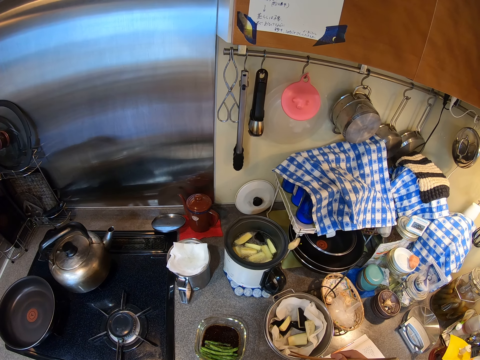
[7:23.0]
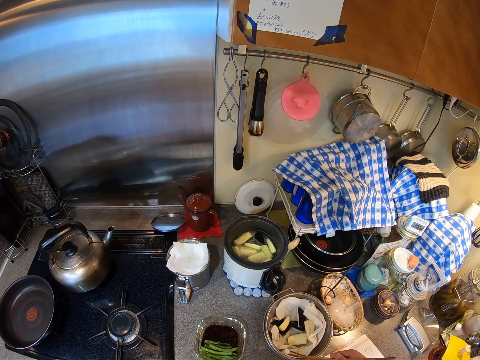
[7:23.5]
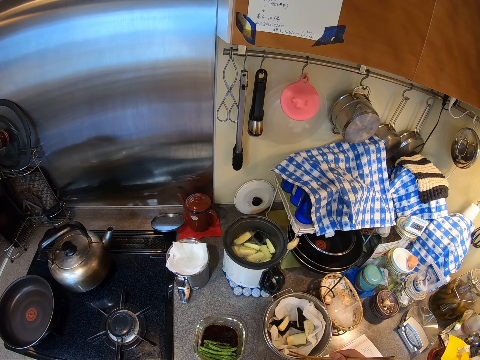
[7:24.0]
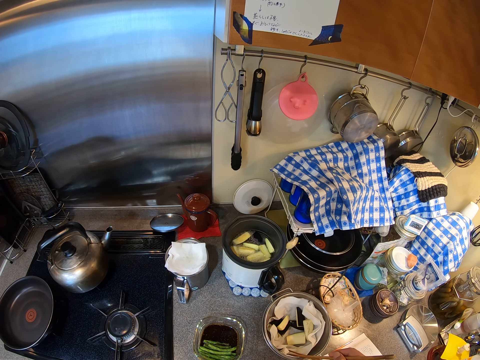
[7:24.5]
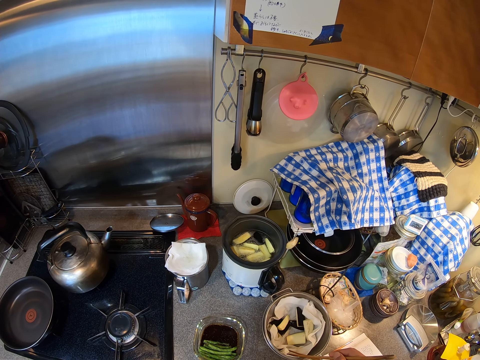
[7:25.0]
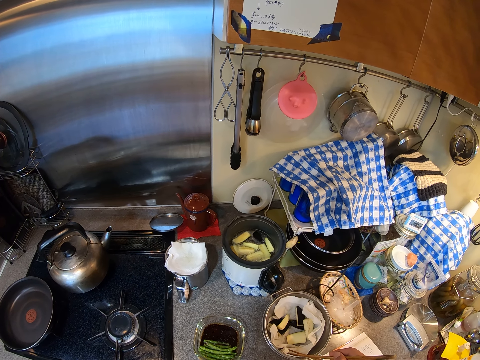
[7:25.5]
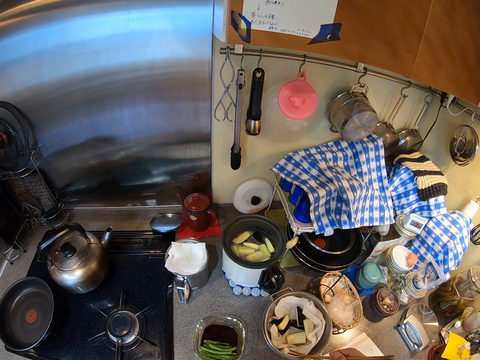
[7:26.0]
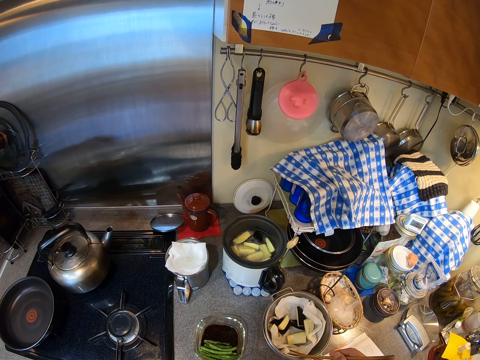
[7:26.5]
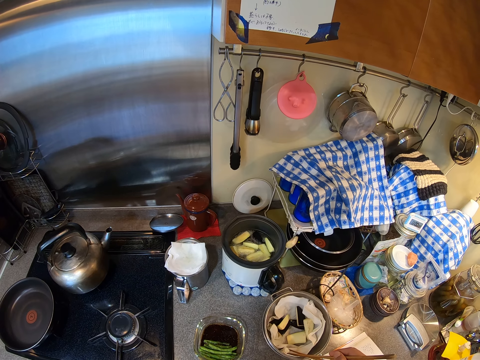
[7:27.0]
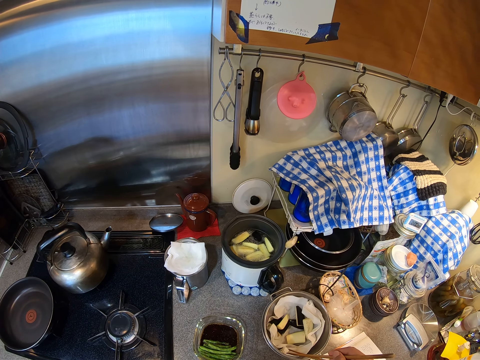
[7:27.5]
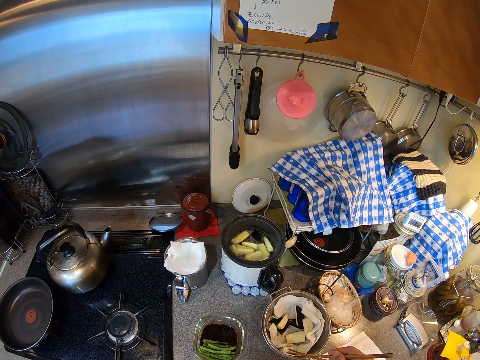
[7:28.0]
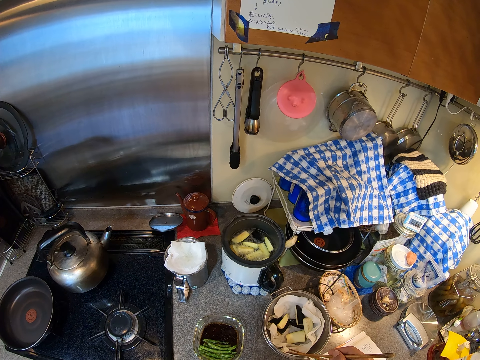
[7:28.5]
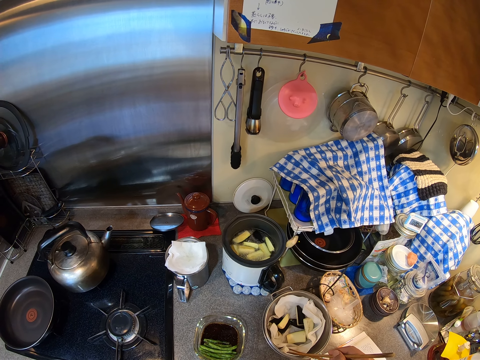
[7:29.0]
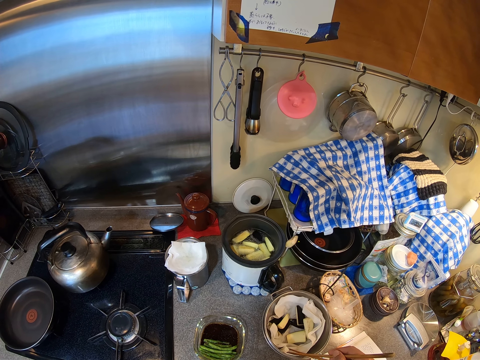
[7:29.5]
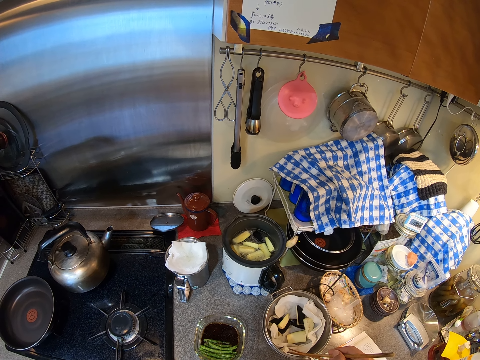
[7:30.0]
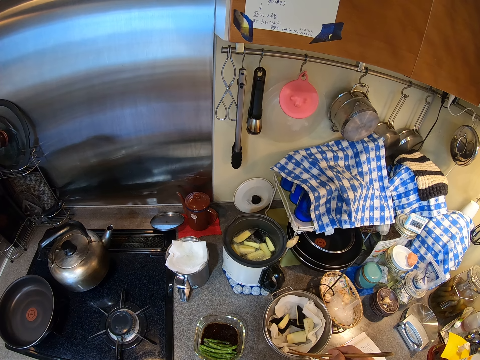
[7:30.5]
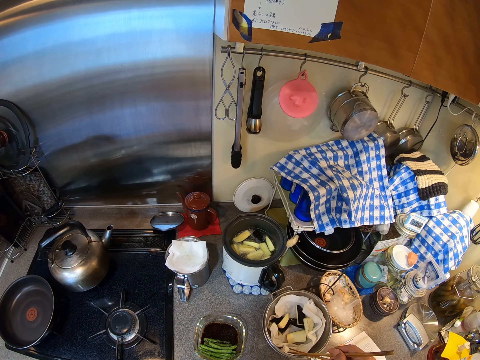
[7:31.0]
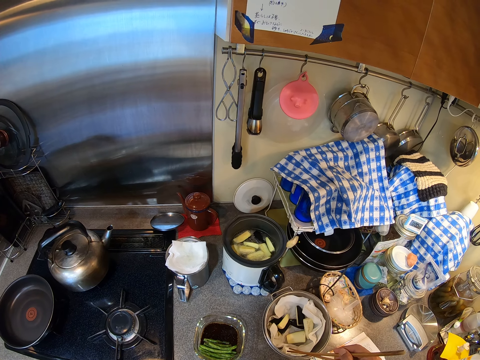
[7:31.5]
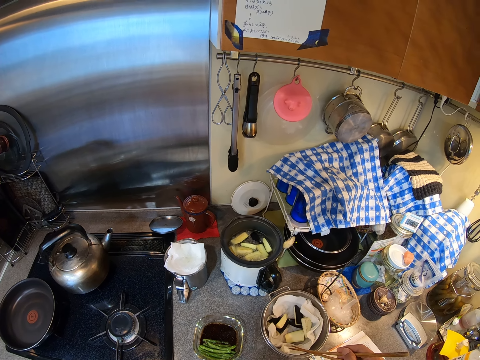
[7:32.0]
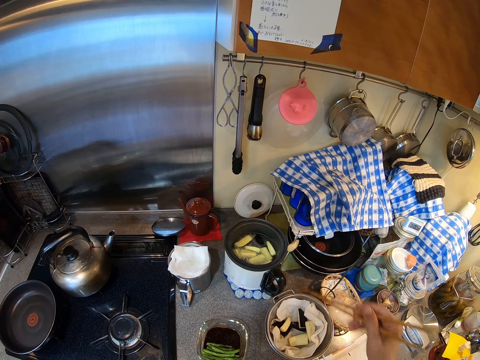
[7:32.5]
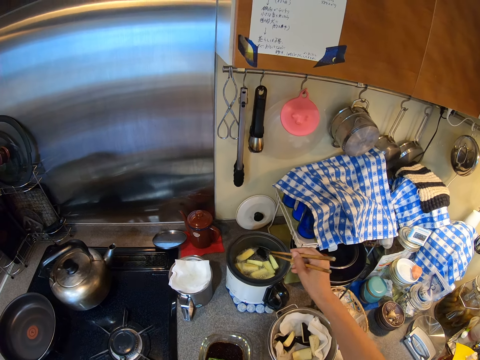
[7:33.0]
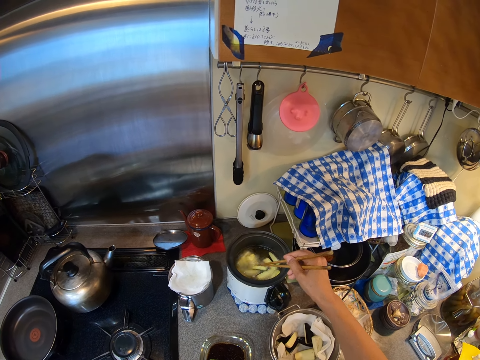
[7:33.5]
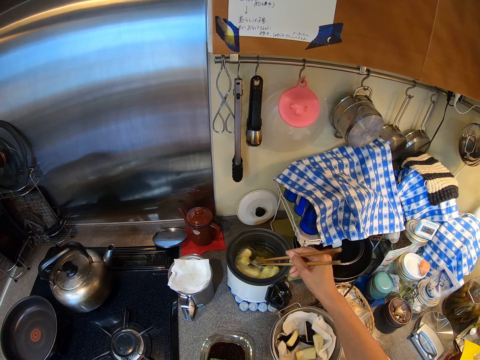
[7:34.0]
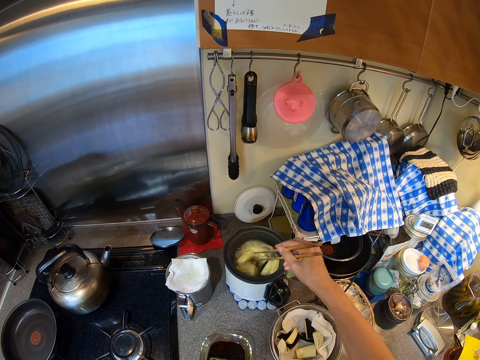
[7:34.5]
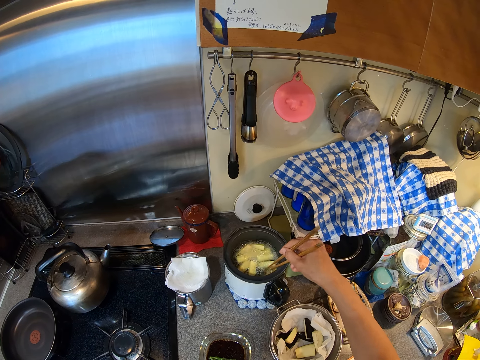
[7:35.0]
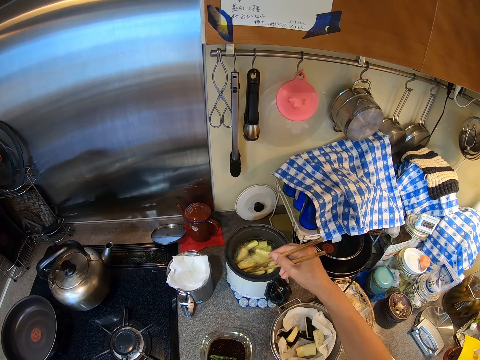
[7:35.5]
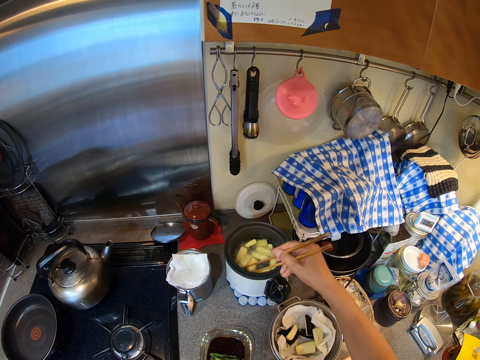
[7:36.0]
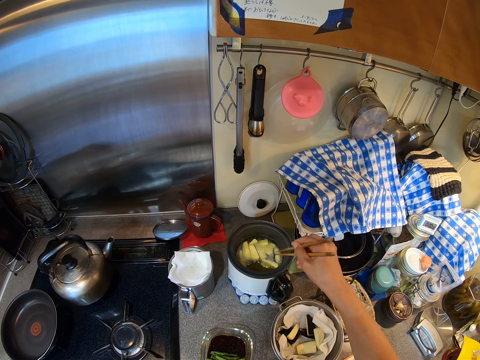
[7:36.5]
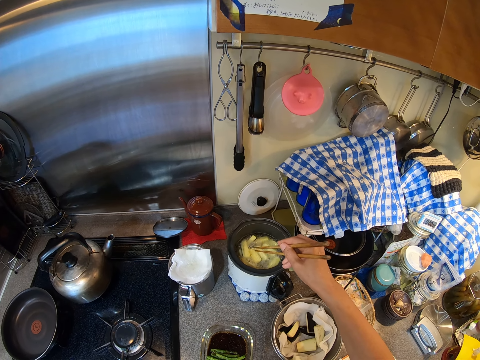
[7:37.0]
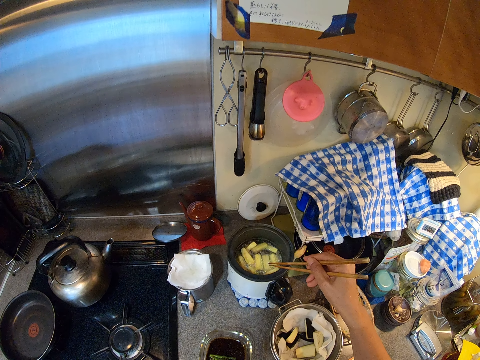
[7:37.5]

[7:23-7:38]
The camera wearer turns the vegetables in the deep fryer. They stare at the eggplant. They lift their hands up.

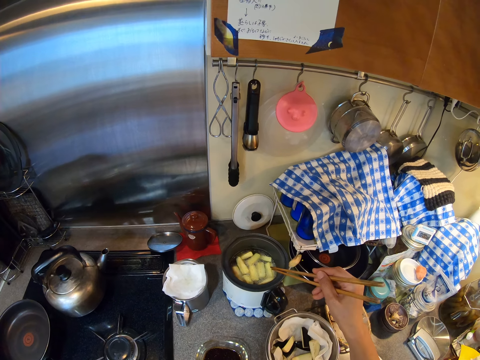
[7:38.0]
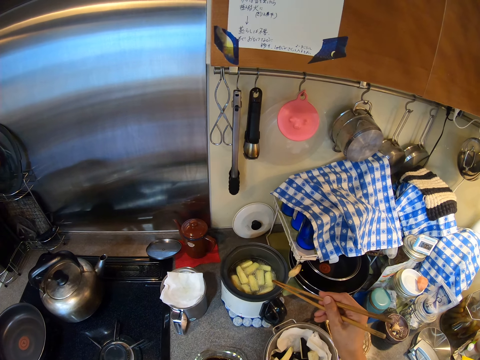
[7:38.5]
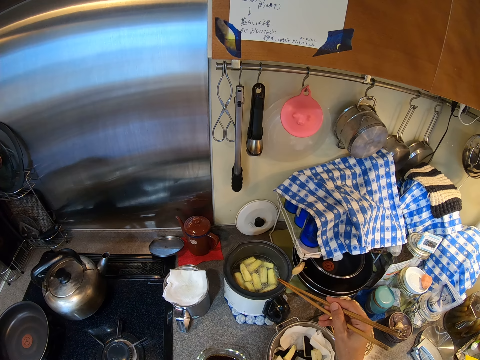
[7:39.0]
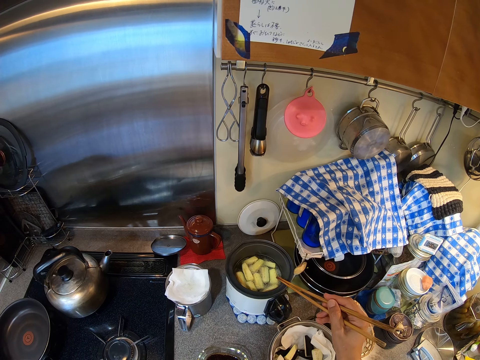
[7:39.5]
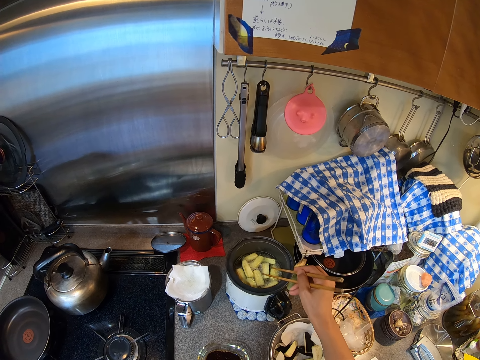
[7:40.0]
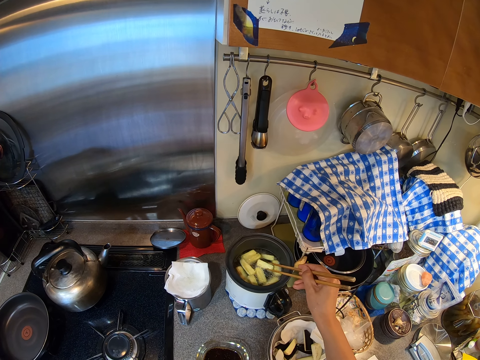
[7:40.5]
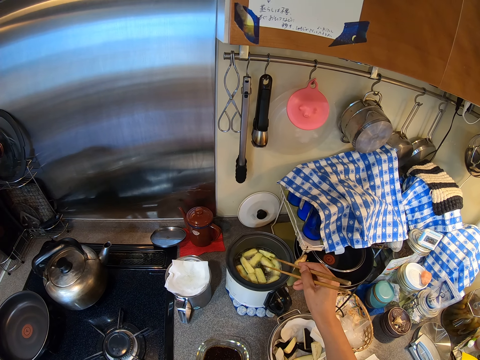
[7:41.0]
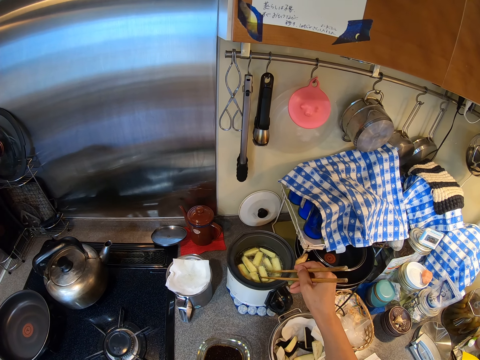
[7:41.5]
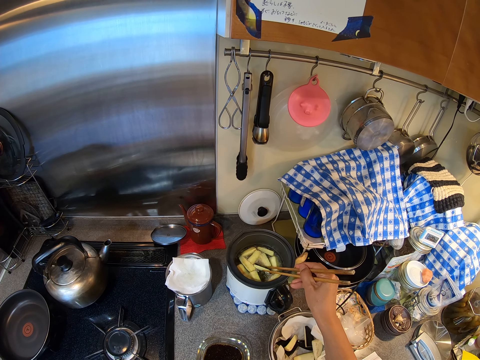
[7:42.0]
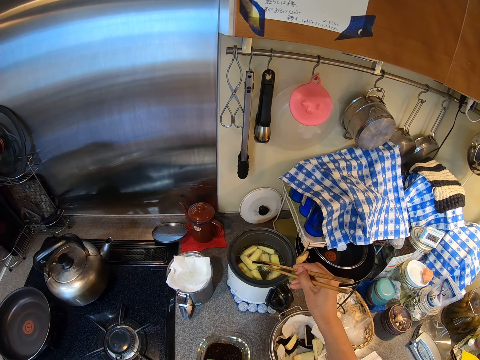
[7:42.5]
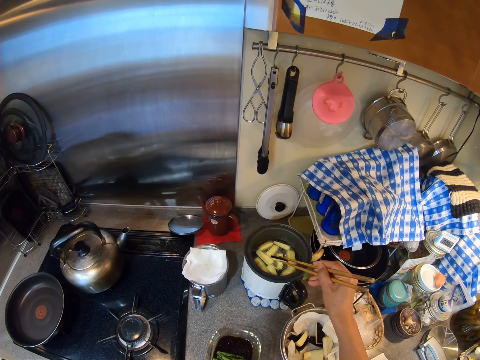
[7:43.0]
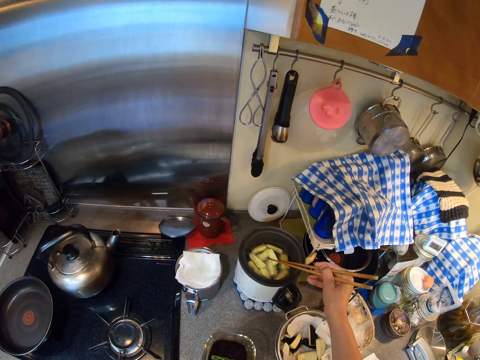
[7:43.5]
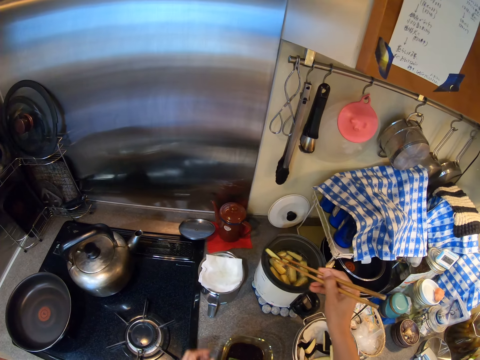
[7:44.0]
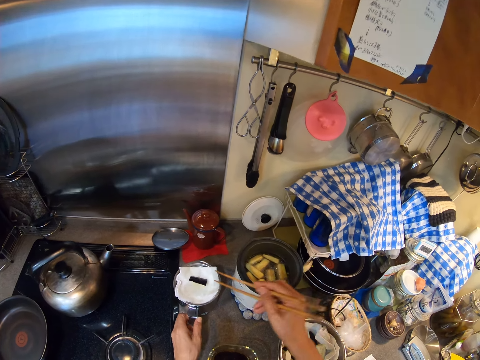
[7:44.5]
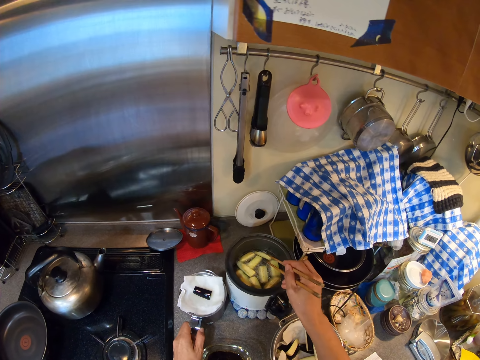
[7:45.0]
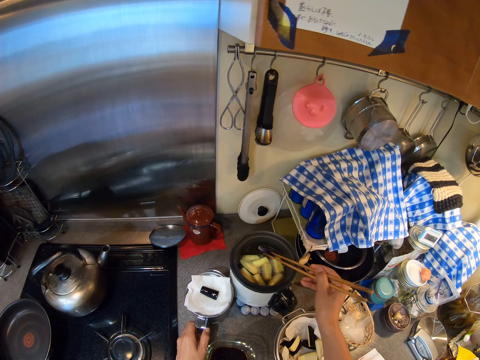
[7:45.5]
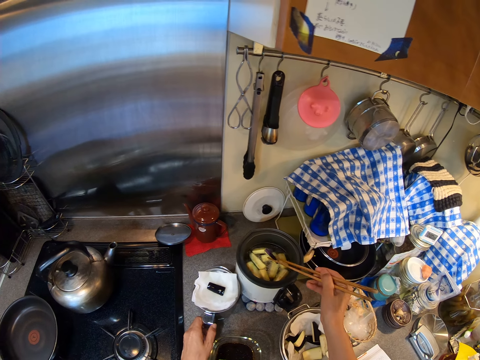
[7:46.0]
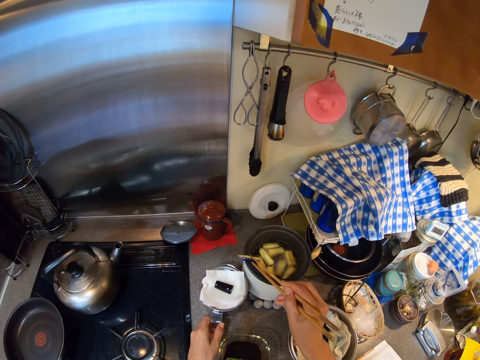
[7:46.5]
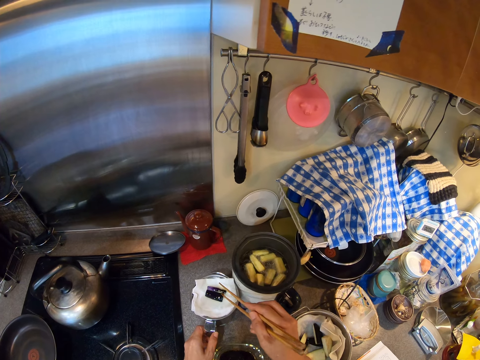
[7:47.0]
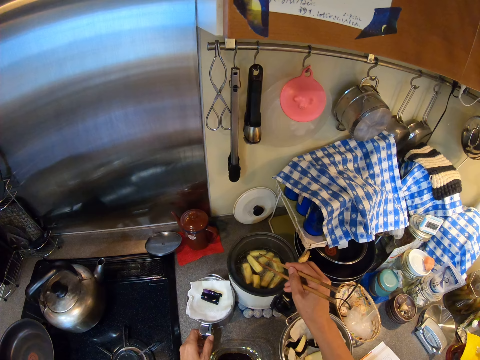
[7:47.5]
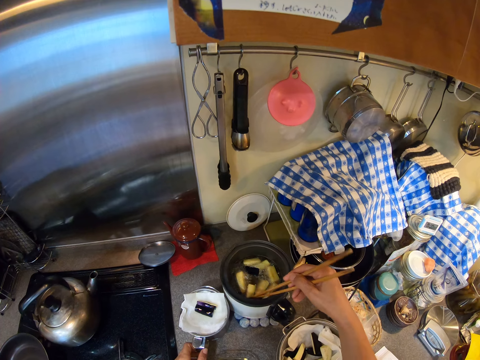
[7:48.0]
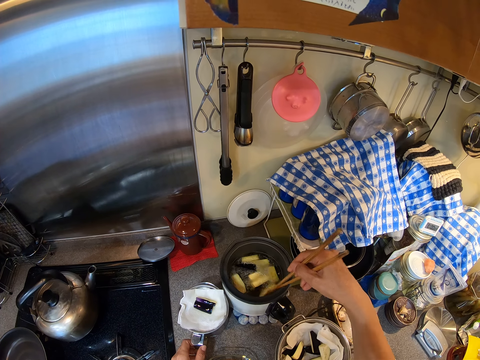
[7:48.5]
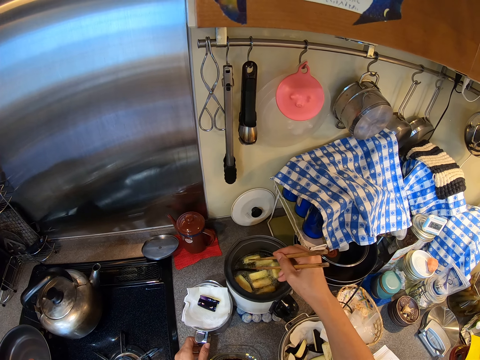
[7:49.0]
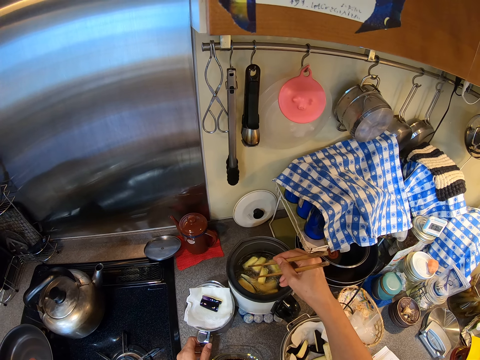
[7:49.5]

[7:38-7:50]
The camera wearer removes the vegetables in the deep fryer. They lift the sticks up. They stare at the eggplant. They place the eggplant on the pot.
